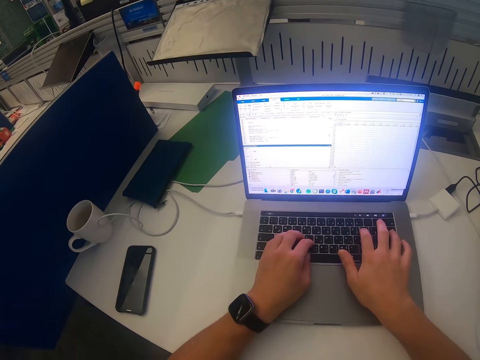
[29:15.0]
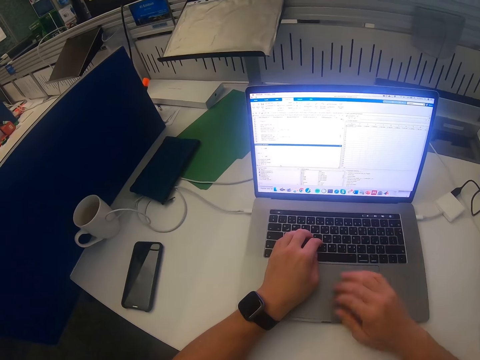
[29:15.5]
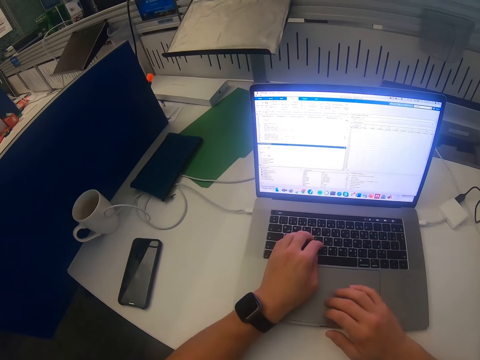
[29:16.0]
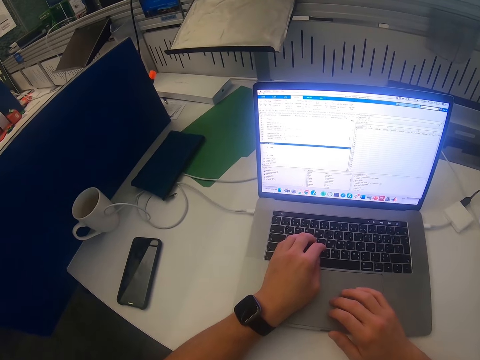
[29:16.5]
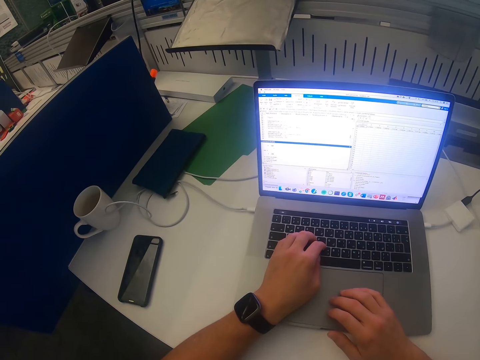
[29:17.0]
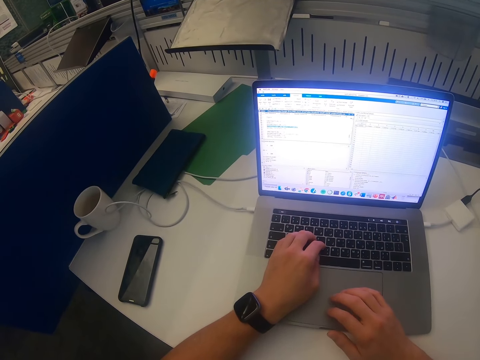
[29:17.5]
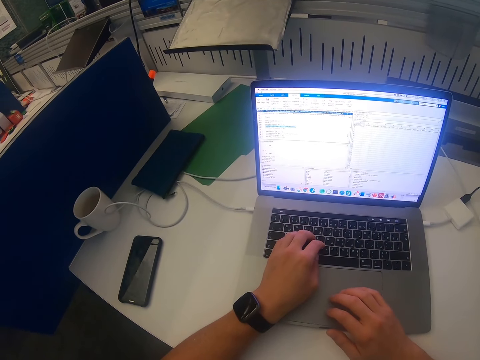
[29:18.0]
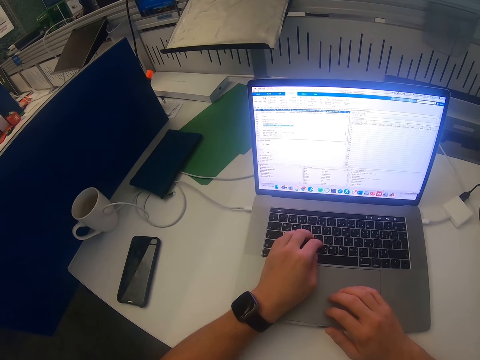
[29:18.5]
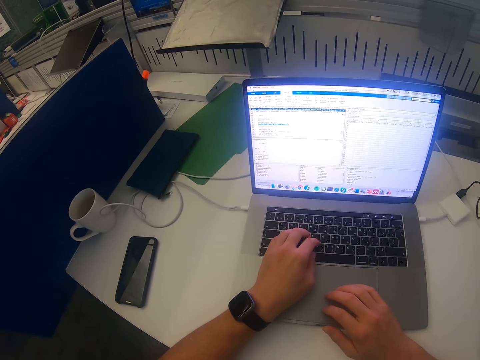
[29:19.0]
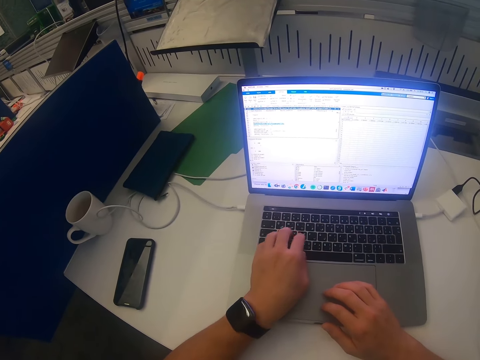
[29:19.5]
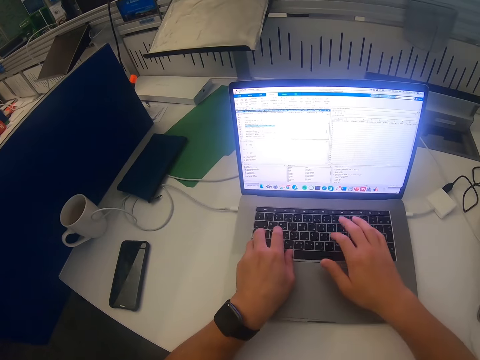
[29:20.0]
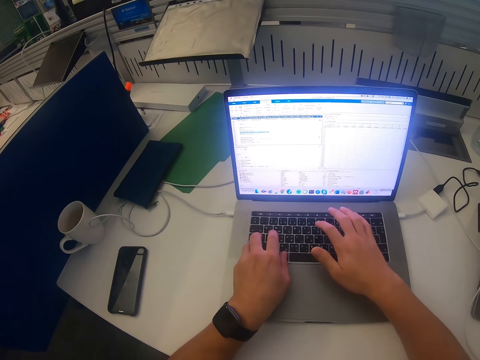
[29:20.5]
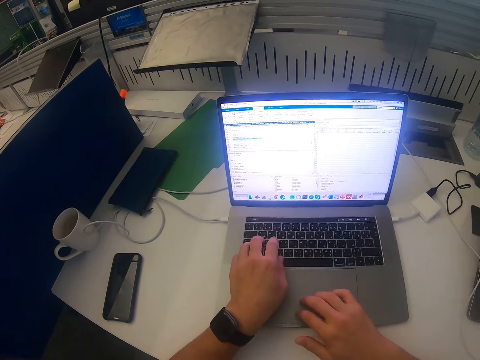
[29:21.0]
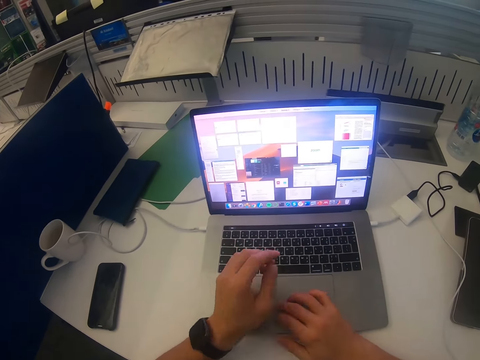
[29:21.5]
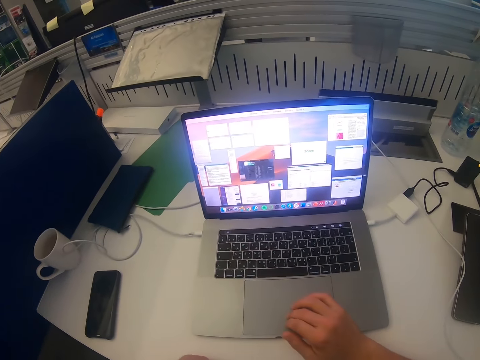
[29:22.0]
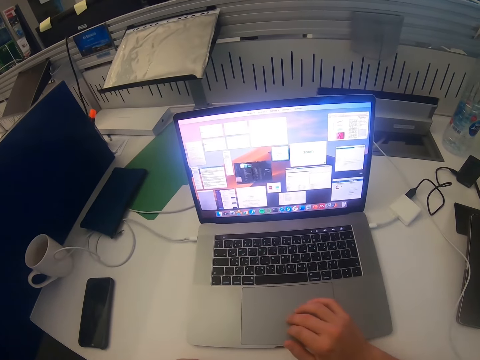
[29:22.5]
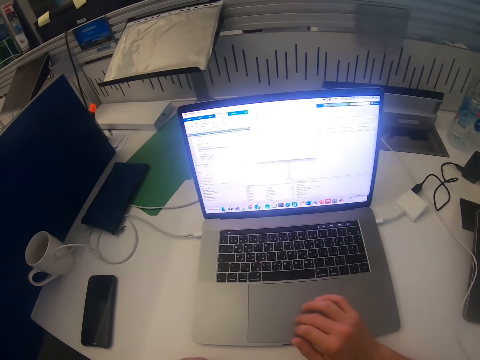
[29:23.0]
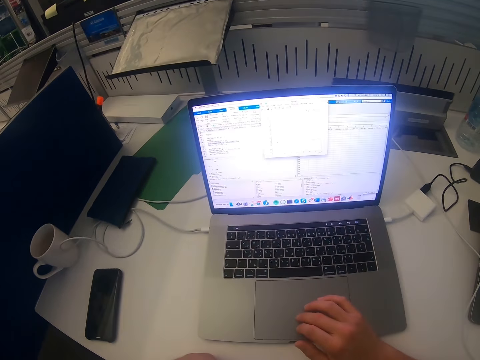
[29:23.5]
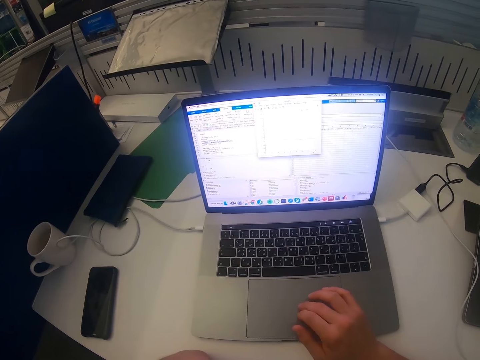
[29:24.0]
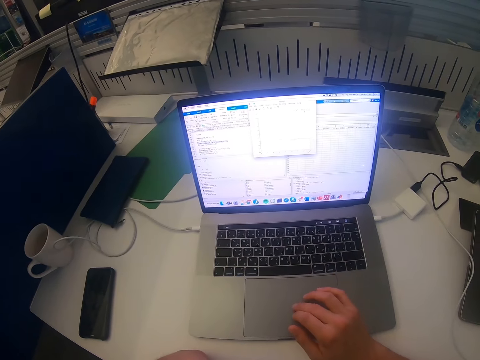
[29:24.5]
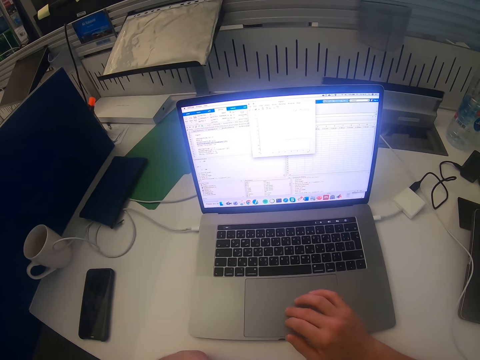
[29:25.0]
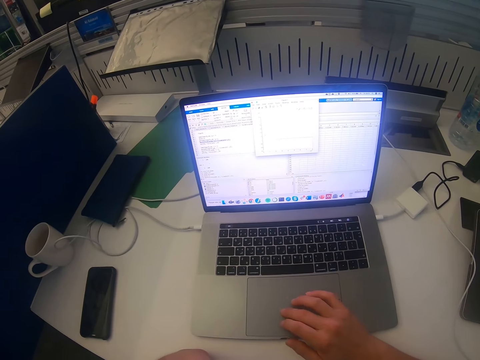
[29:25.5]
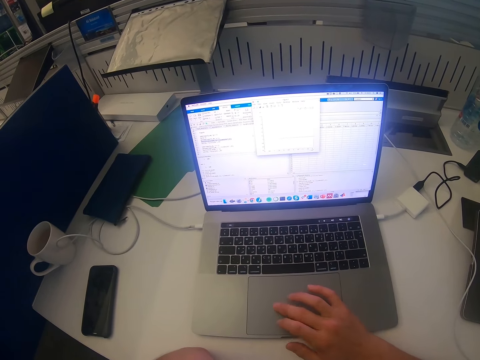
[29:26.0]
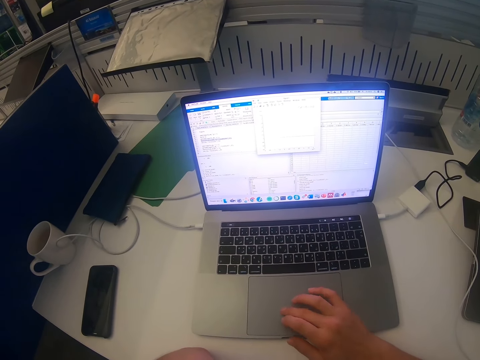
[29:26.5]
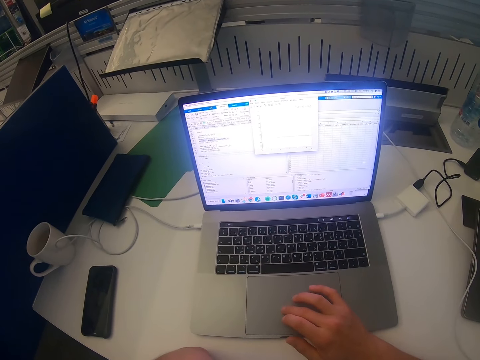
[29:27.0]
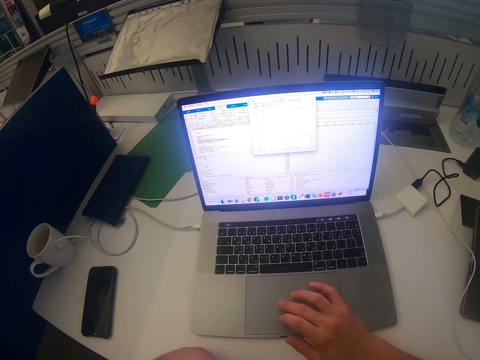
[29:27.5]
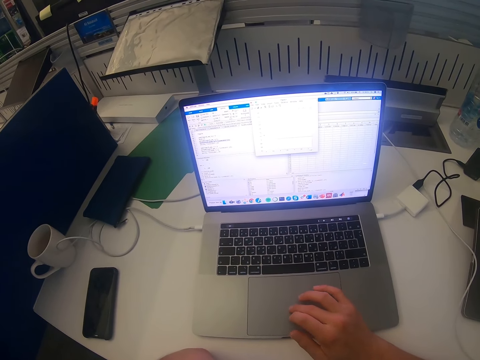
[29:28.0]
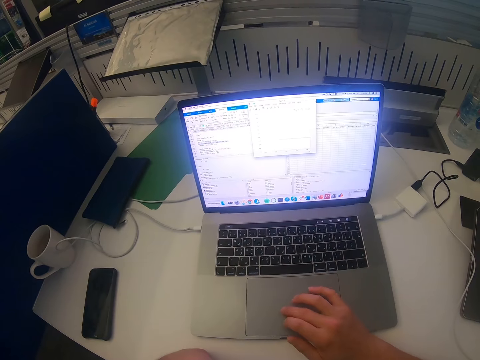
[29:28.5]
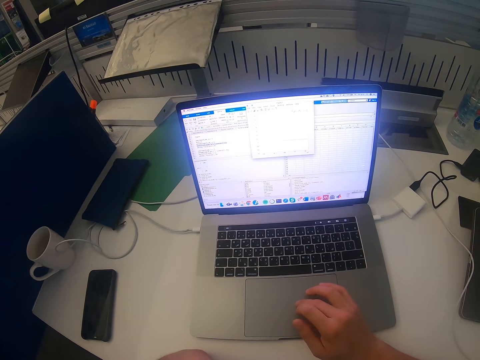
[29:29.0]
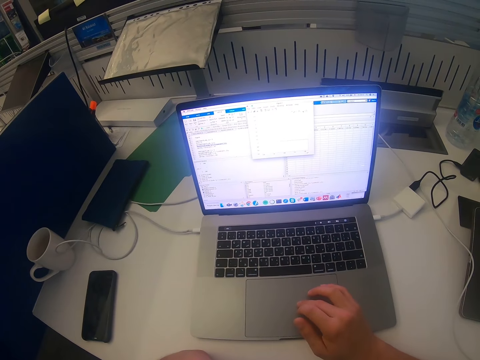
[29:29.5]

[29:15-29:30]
The camera wearer lifts up the hand. They scroll the laptop.

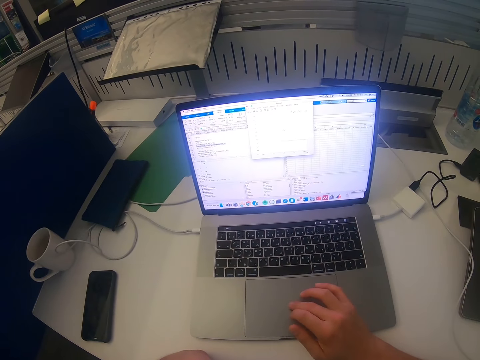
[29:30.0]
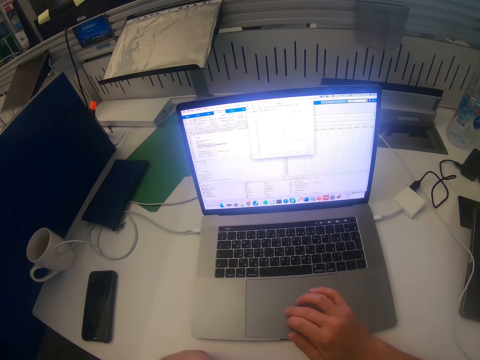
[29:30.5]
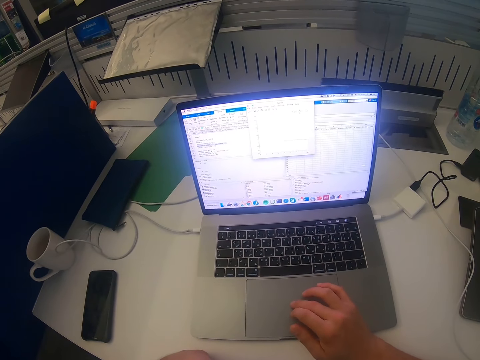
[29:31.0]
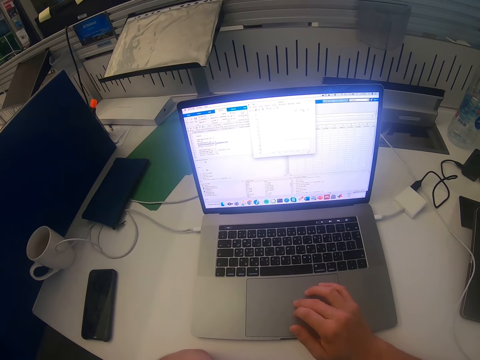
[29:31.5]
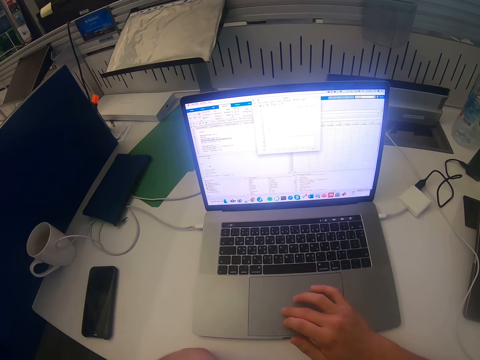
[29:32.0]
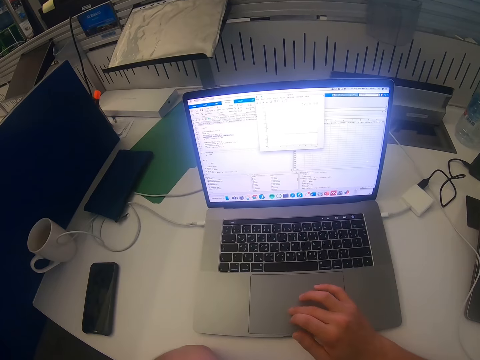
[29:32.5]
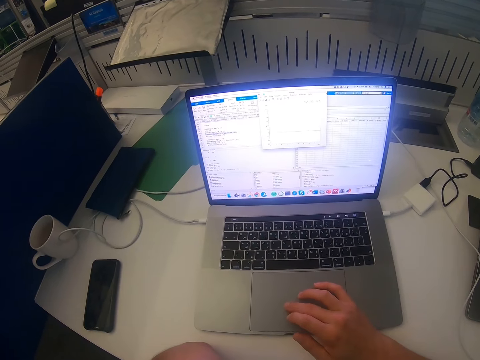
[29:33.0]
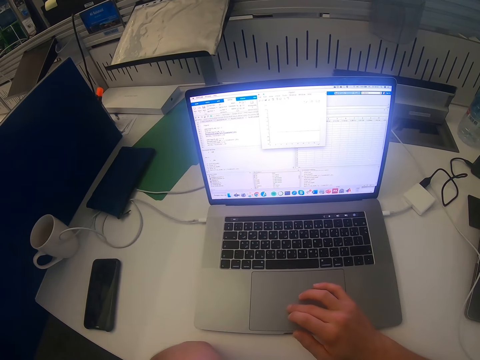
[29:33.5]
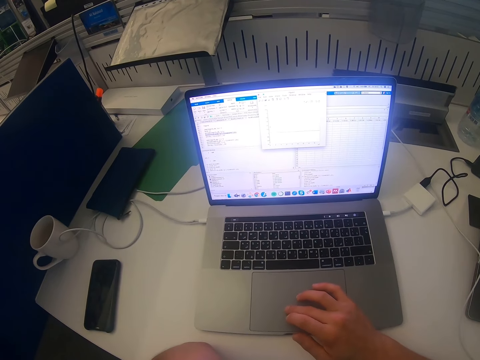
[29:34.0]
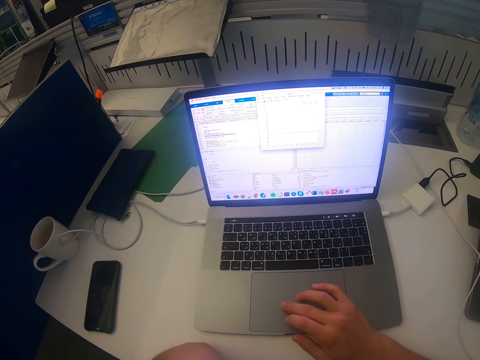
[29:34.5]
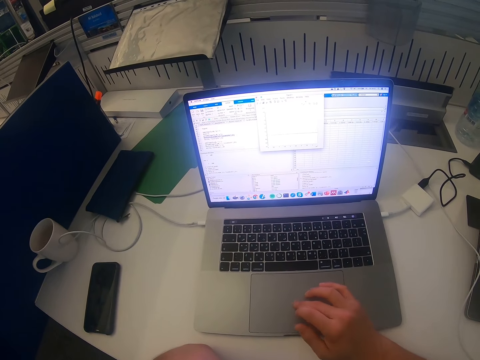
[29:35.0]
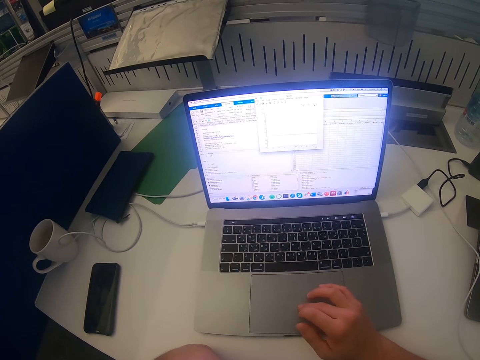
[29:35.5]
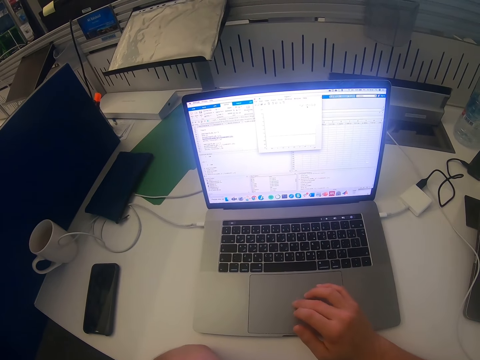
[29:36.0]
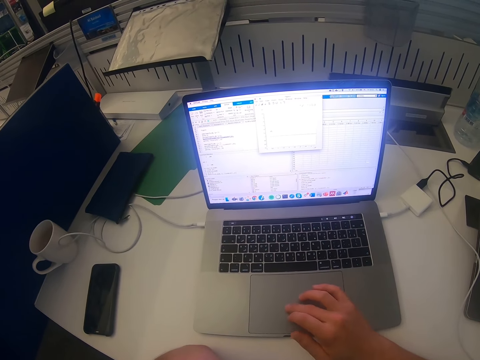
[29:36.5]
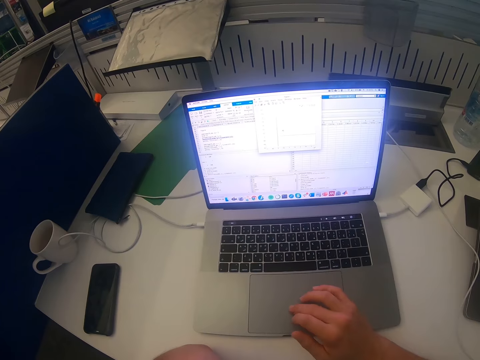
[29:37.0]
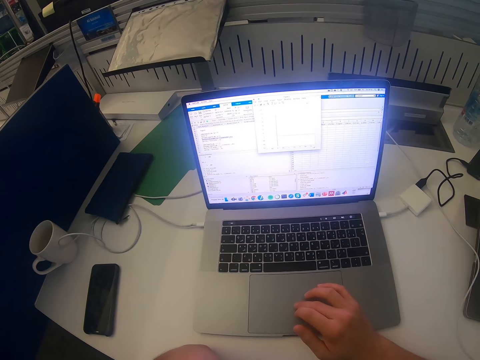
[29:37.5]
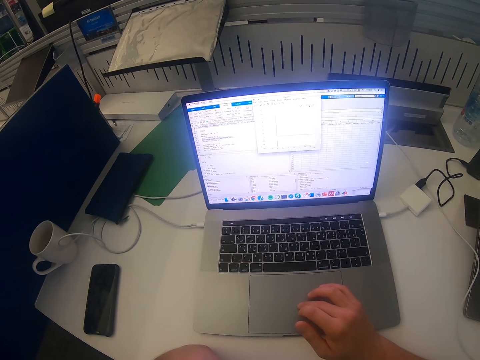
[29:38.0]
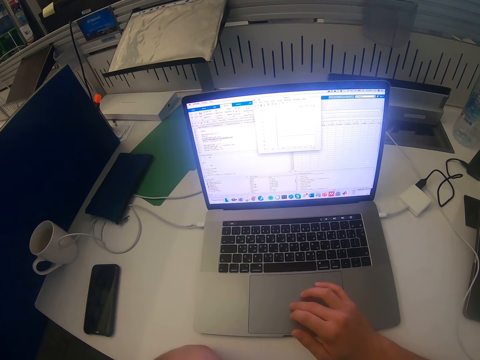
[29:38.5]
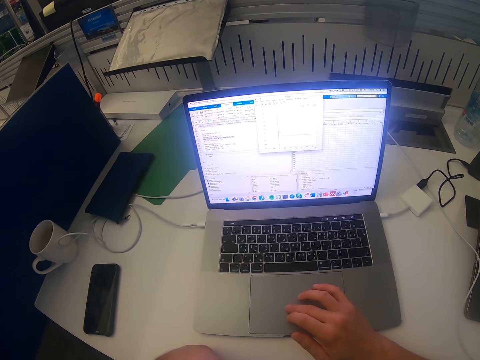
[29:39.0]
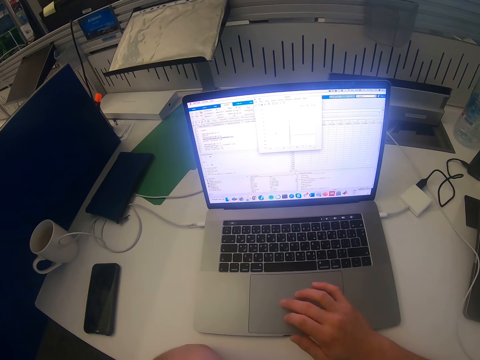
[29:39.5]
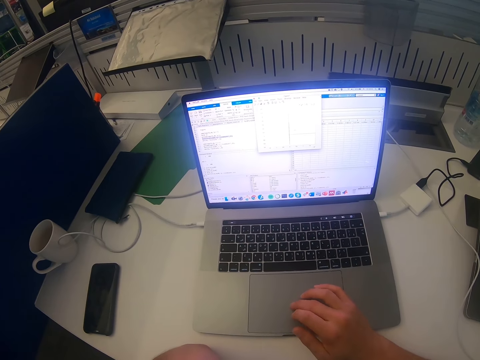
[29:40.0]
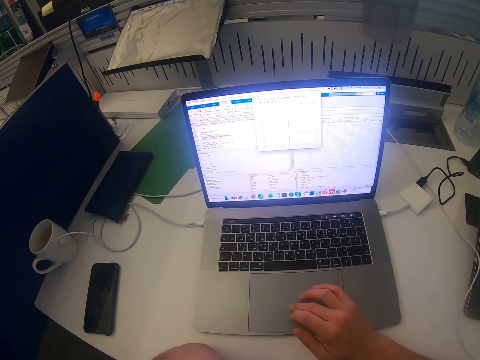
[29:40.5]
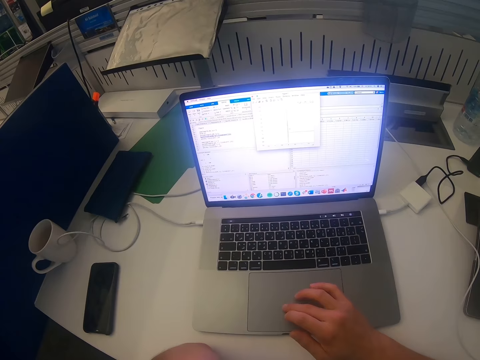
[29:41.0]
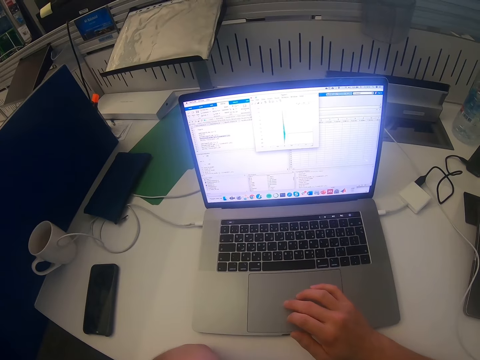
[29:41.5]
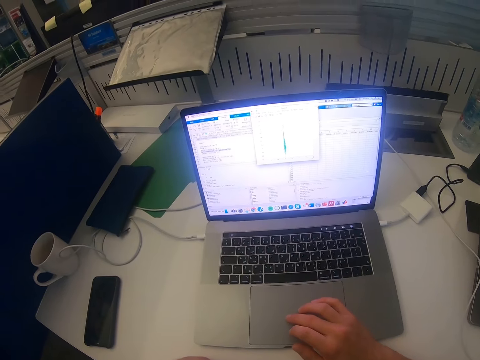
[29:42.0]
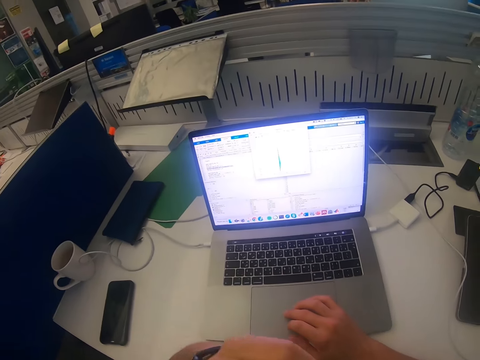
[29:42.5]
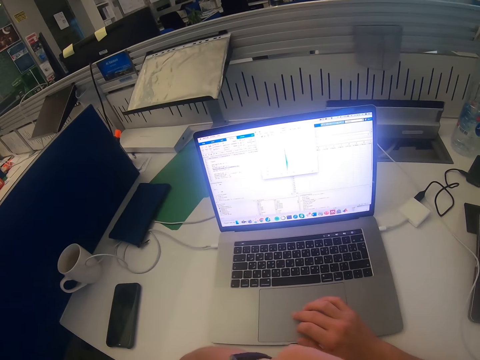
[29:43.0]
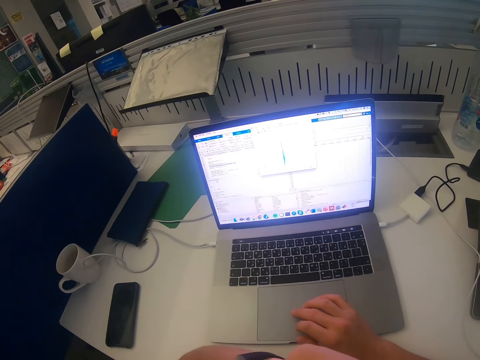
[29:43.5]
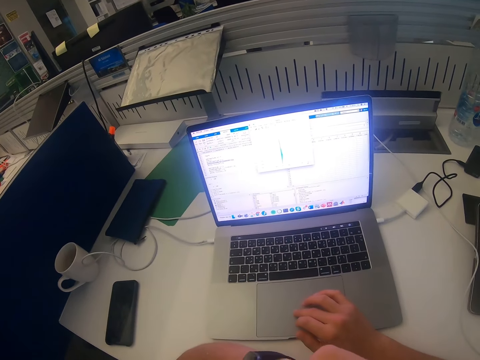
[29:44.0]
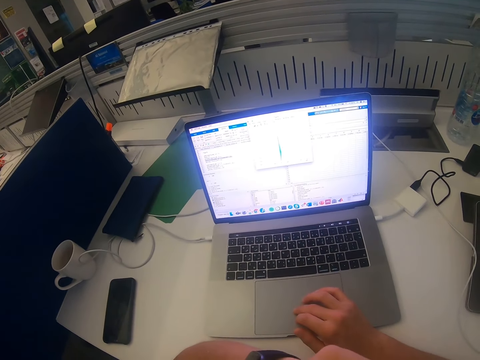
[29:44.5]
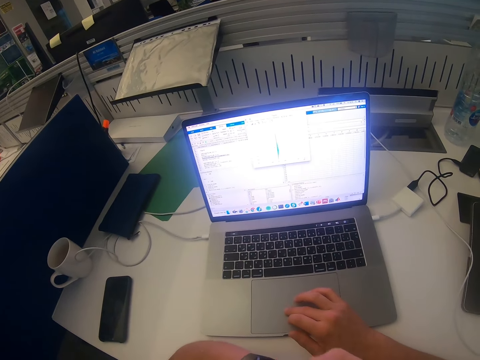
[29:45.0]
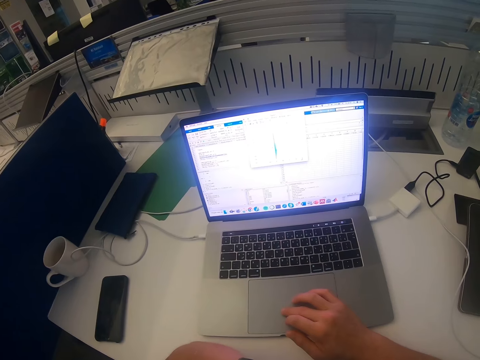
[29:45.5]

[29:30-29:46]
The camera wearer lifts up the hand.
